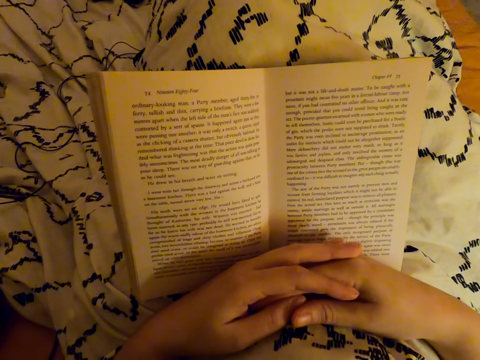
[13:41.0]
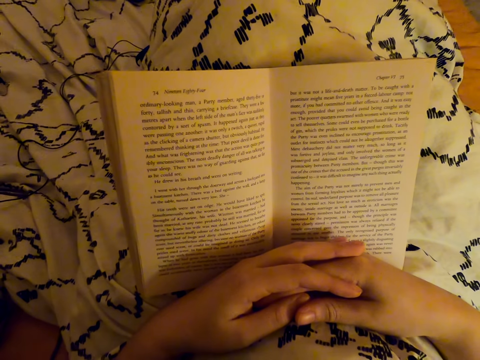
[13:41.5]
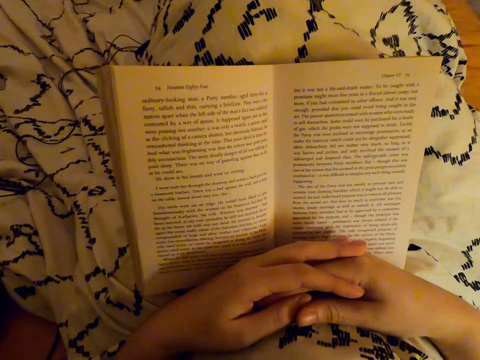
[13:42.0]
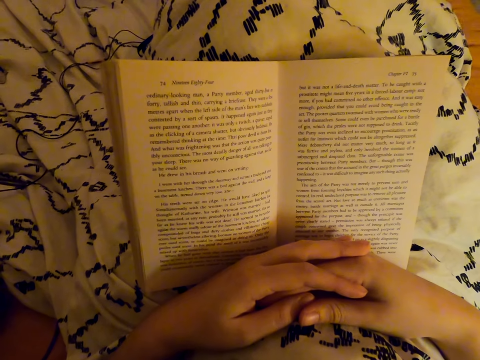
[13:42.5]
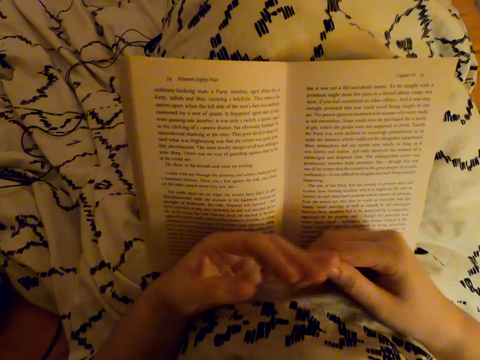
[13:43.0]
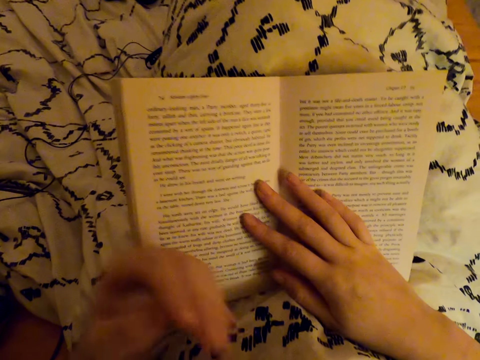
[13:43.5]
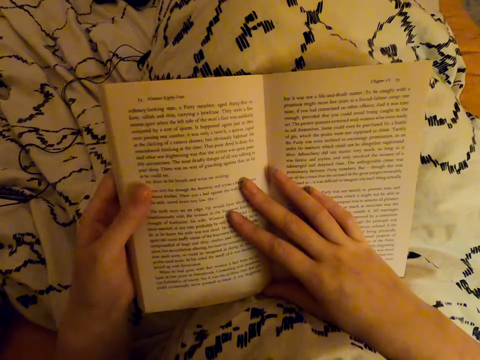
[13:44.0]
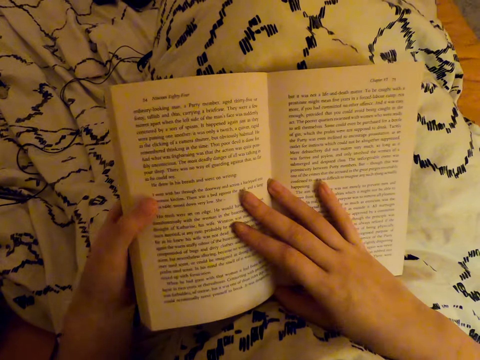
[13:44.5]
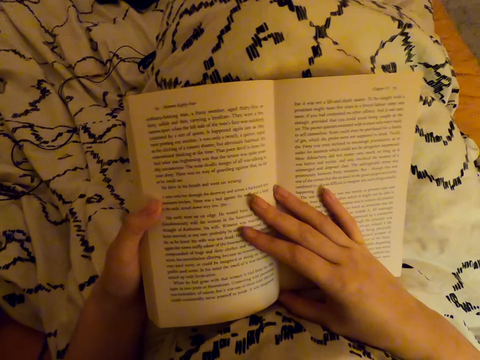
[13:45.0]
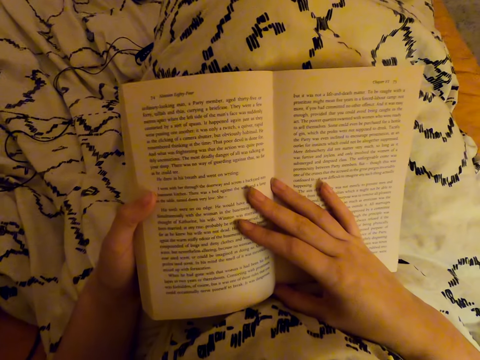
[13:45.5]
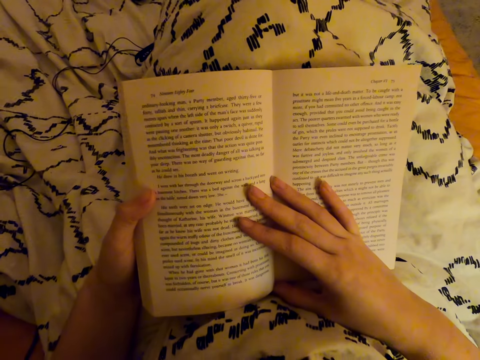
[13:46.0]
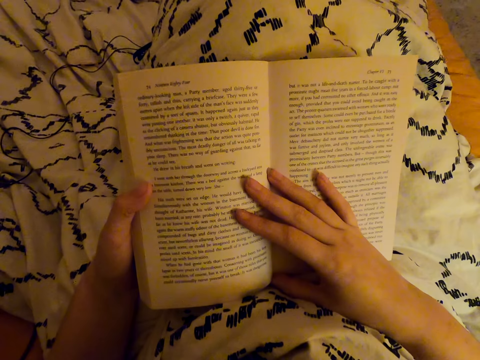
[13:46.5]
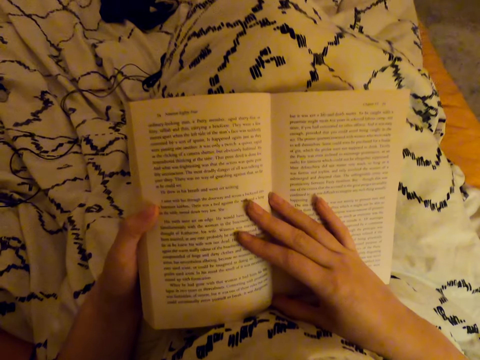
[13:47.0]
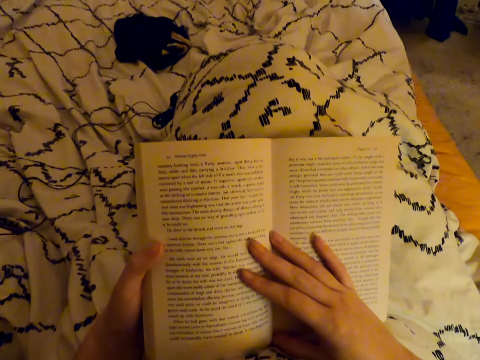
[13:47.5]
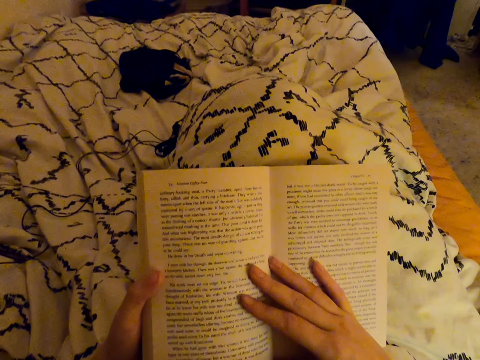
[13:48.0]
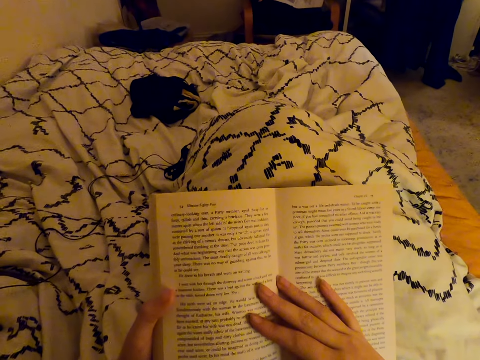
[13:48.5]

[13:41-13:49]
The camera wearer moves a hand in the book.

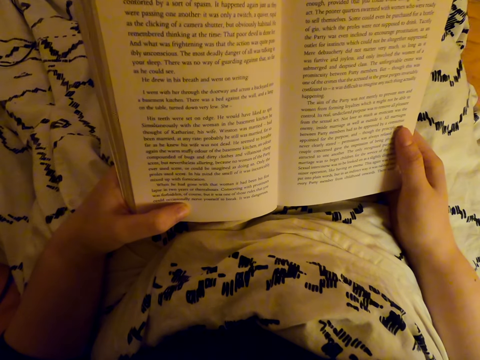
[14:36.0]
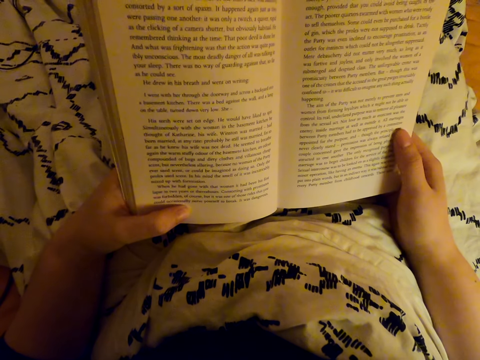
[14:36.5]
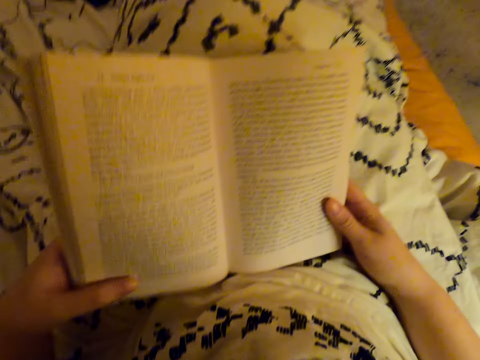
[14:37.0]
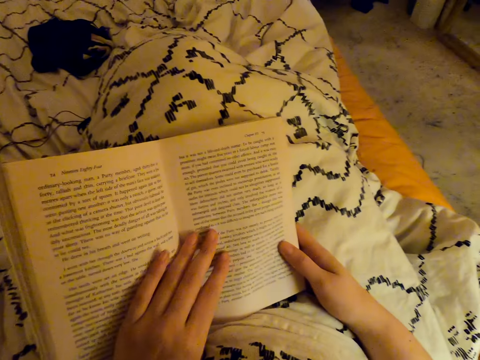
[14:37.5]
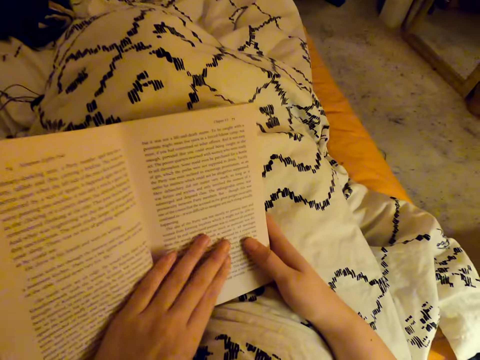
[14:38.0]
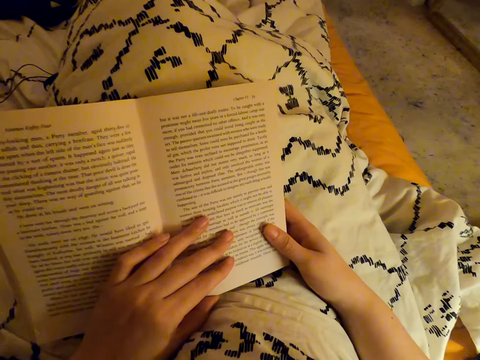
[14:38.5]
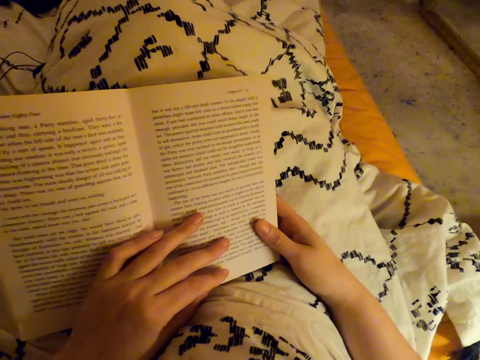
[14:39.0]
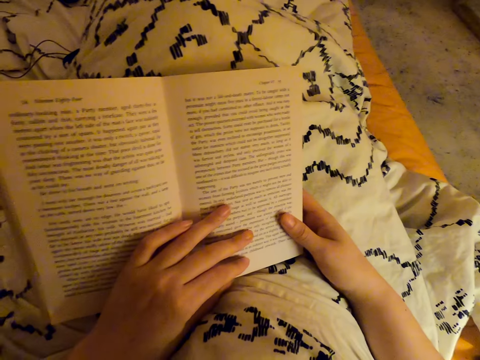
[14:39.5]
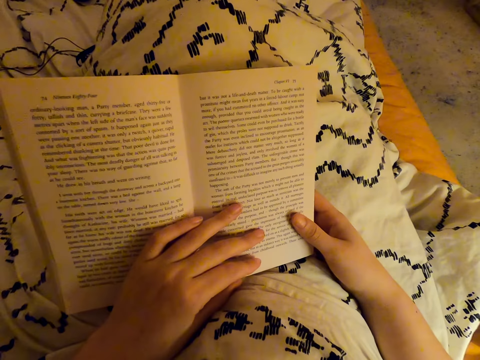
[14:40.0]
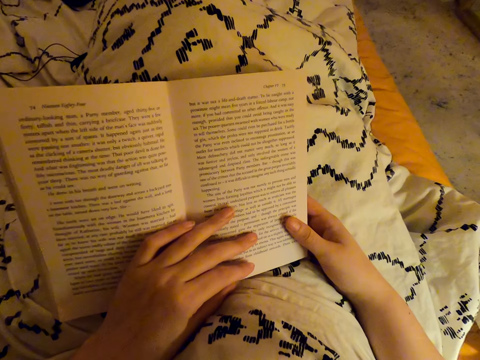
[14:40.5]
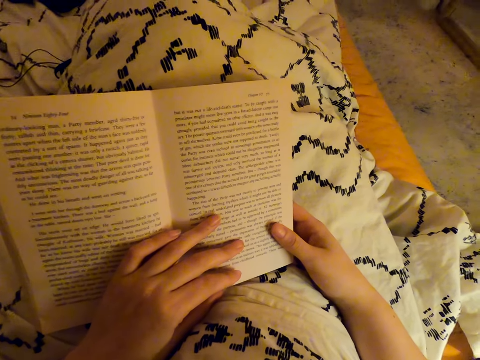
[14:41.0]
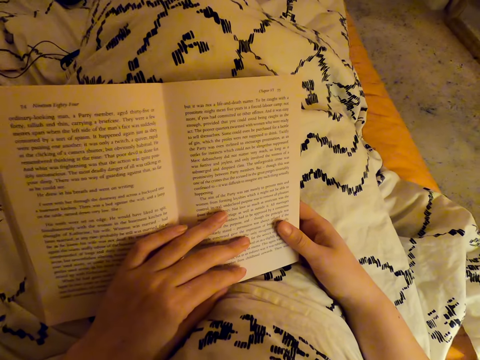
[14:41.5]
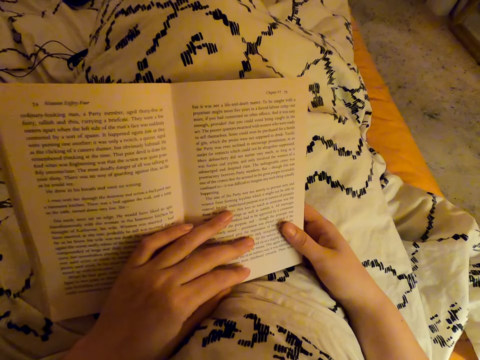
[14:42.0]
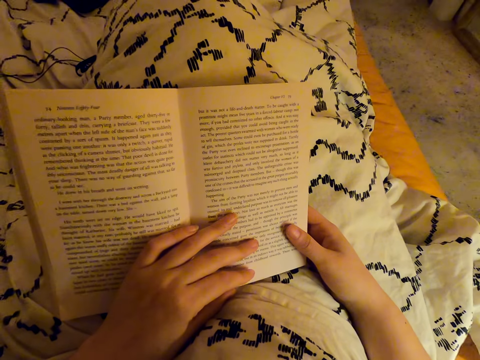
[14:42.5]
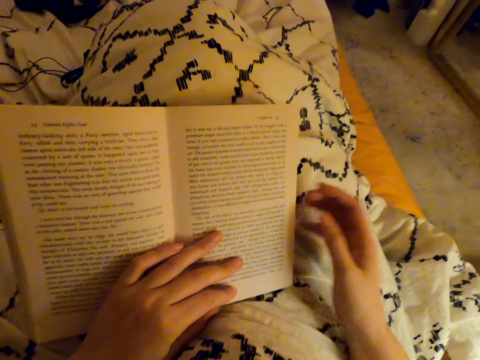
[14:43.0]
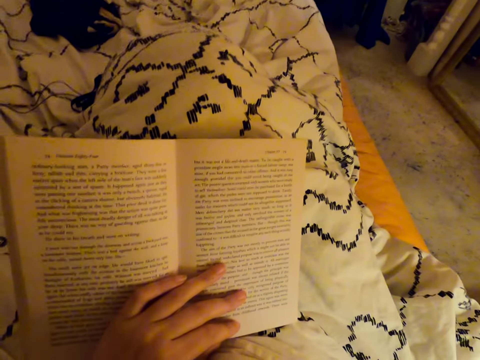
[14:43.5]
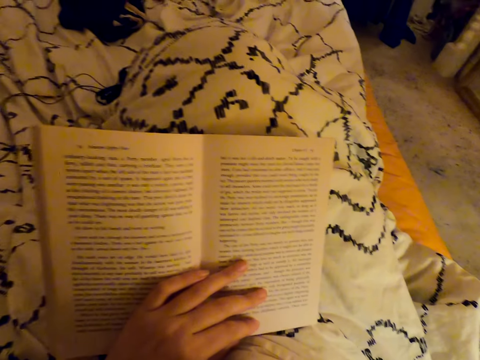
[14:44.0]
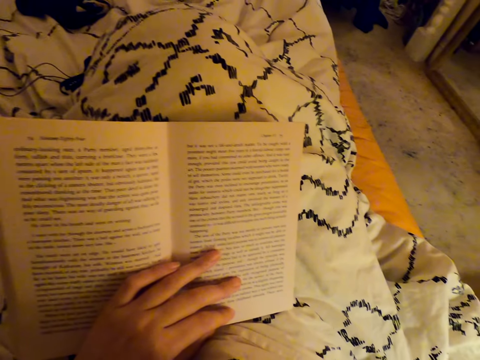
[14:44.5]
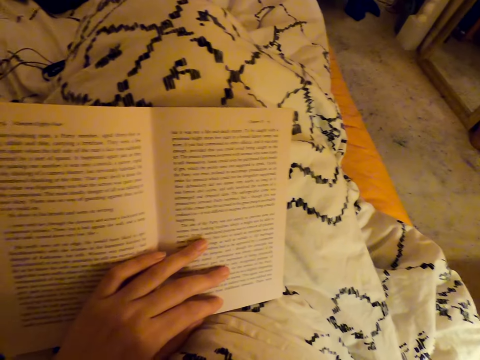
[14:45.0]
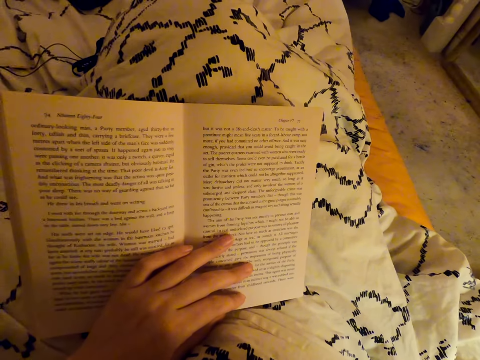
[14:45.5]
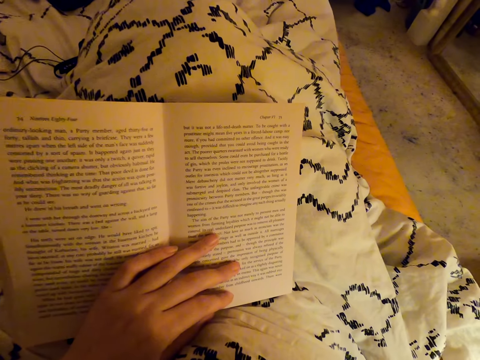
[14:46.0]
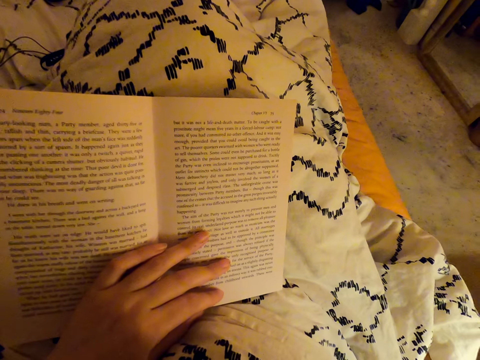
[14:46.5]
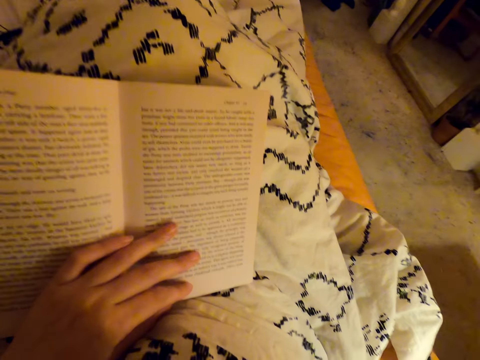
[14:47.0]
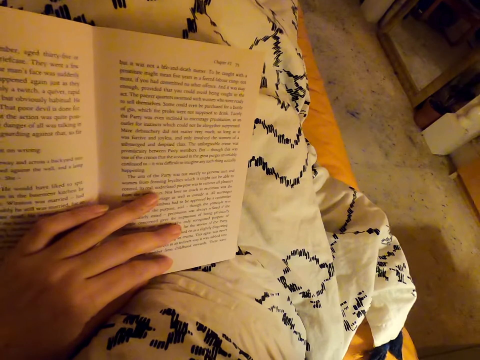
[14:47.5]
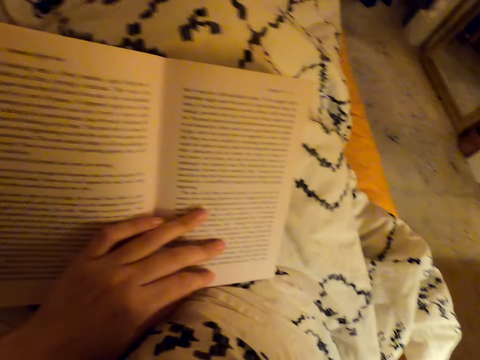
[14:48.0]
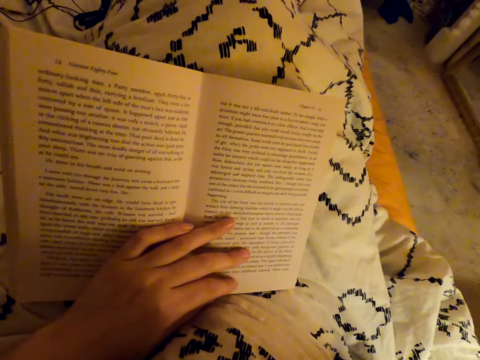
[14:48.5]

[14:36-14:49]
The camera wearer puts hands on the book. They read the book. They withdraw one hand from the book. They fix the camera.

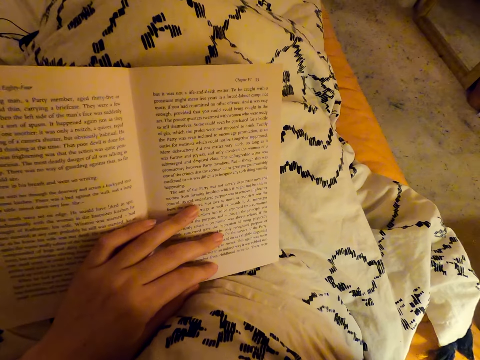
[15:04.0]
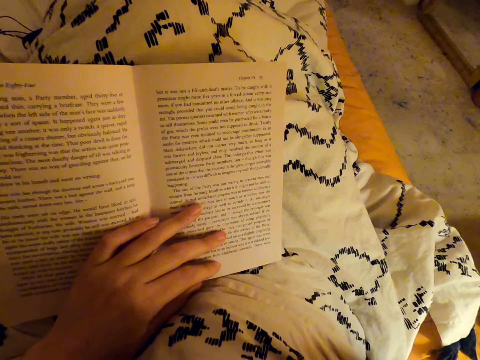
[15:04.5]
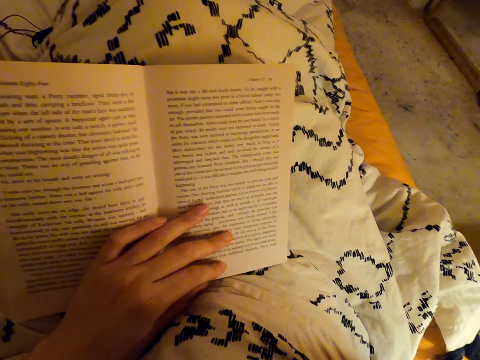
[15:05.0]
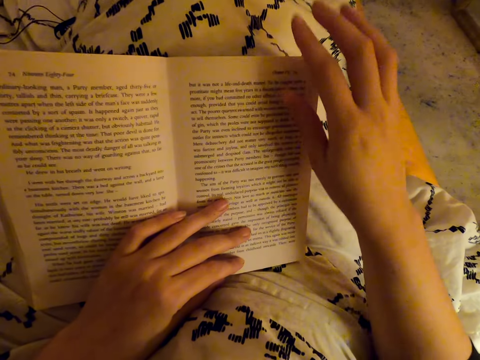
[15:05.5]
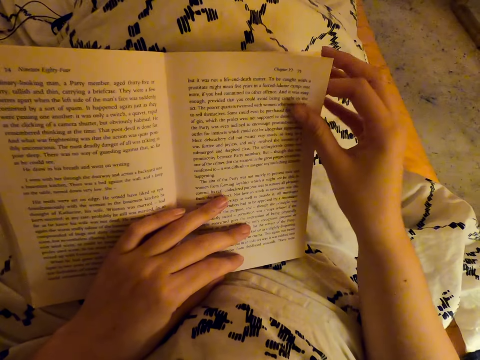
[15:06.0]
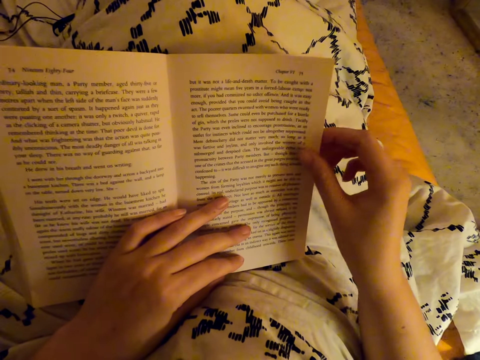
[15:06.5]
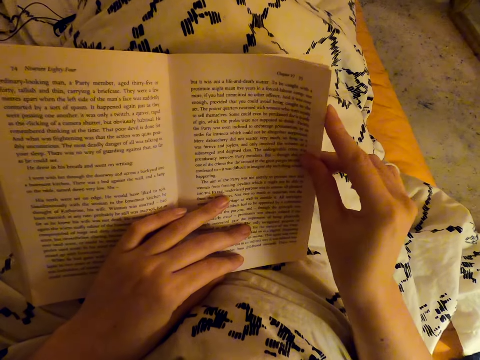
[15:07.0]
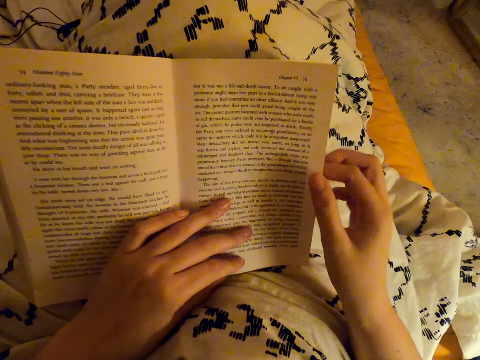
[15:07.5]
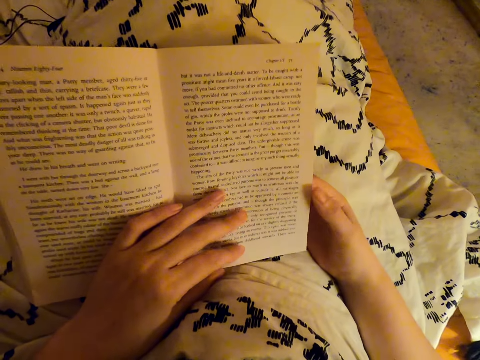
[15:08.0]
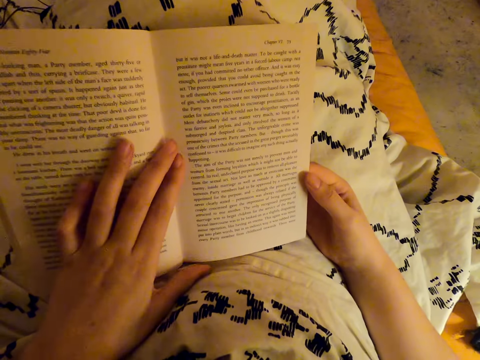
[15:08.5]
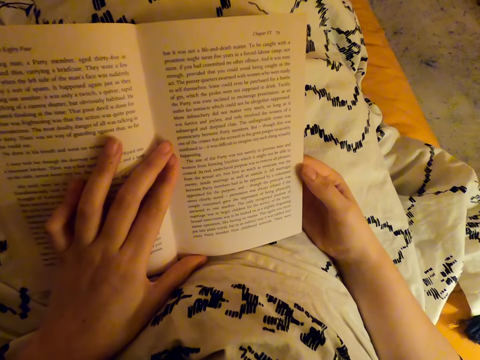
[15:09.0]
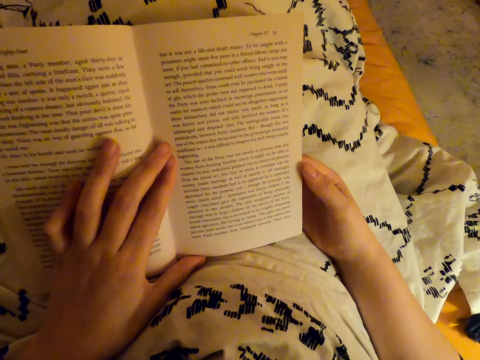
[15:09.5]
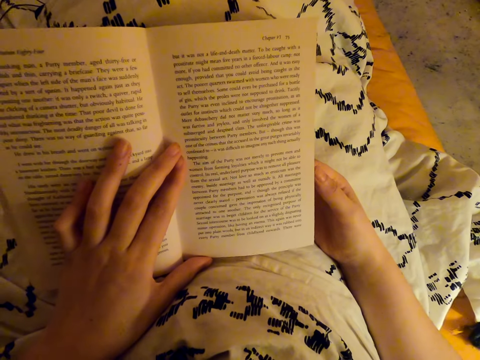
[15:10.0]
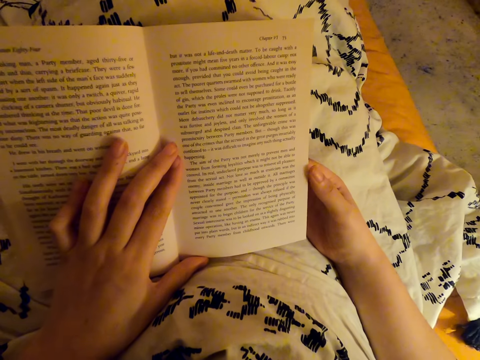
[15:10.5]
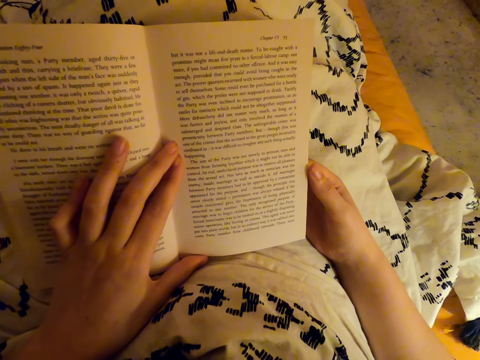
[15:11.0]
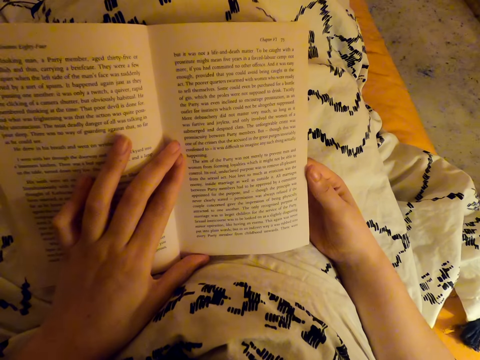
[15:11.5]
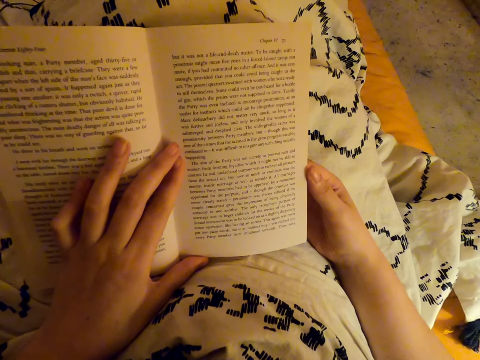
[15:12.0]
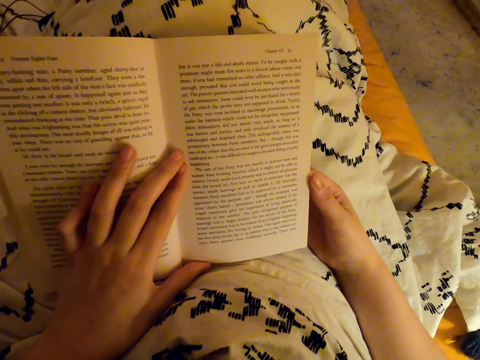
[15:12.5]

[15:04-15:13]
The camera wearer touches a book. They read the book.
